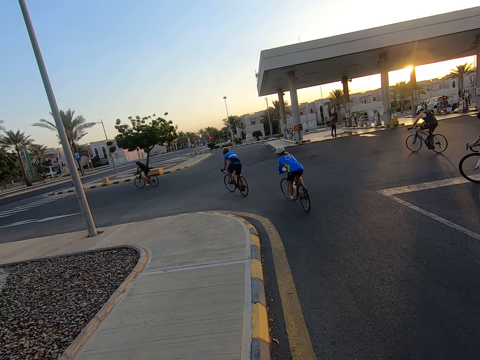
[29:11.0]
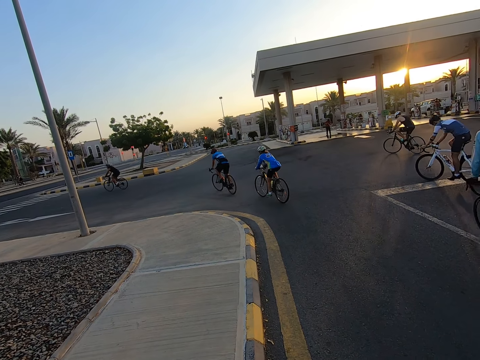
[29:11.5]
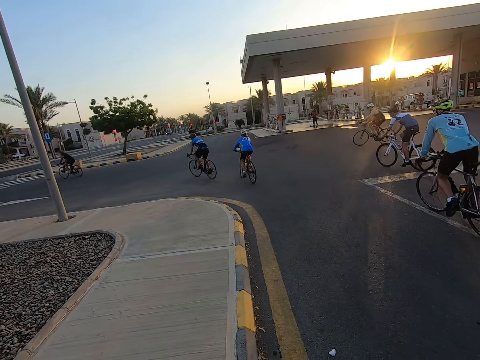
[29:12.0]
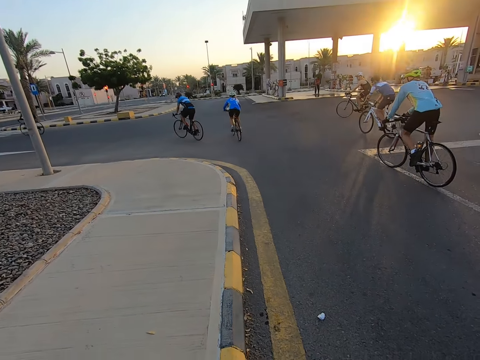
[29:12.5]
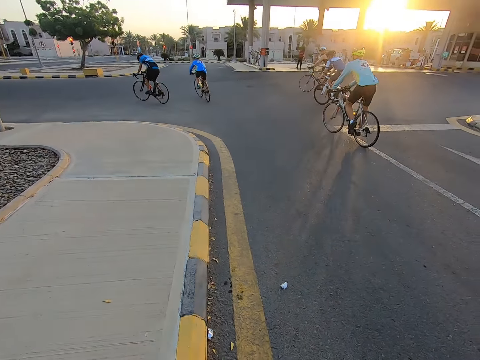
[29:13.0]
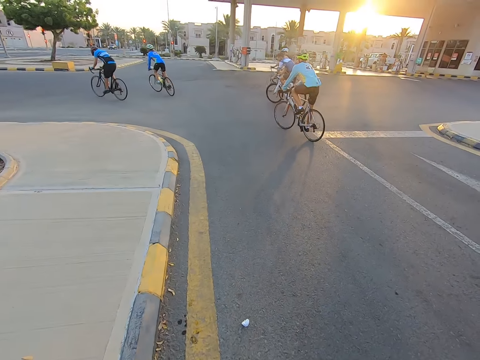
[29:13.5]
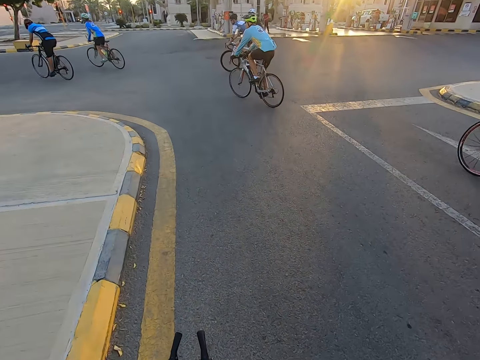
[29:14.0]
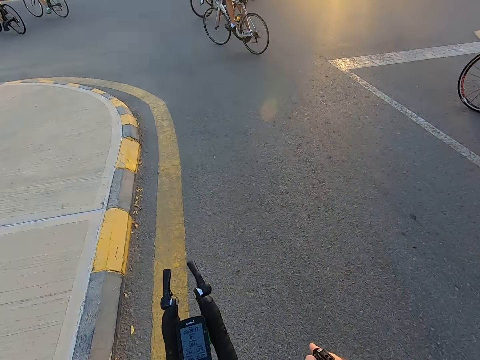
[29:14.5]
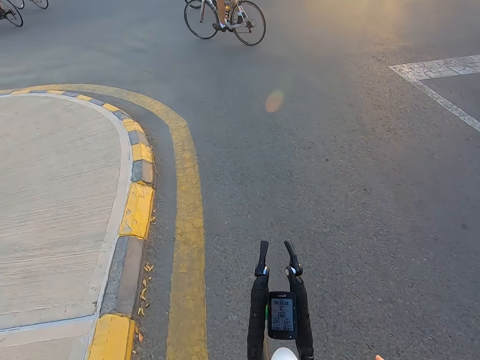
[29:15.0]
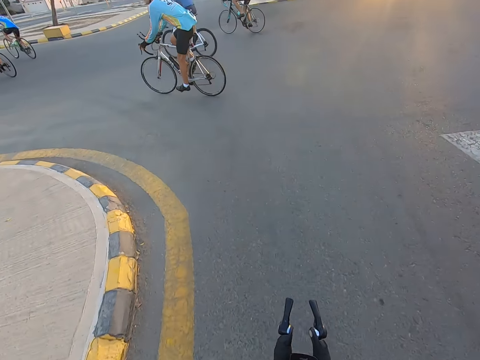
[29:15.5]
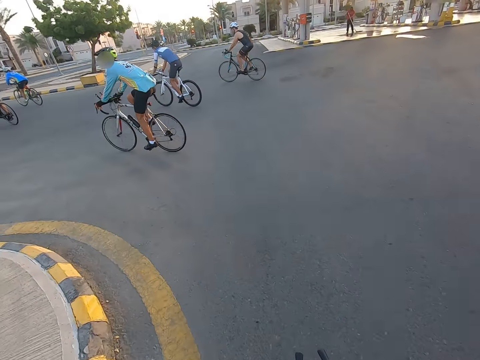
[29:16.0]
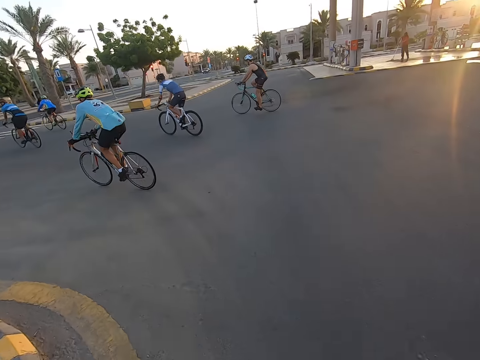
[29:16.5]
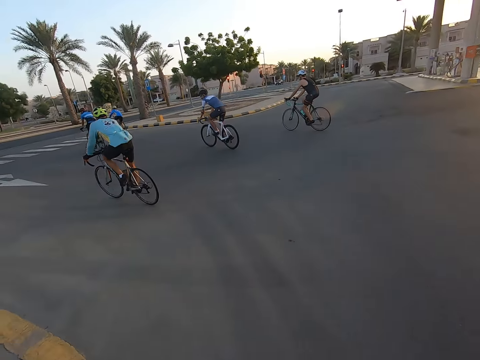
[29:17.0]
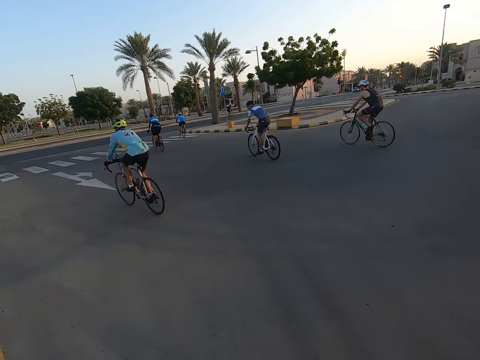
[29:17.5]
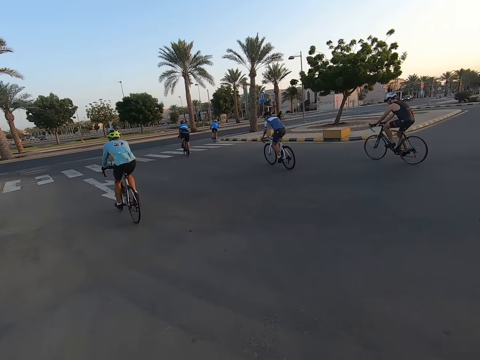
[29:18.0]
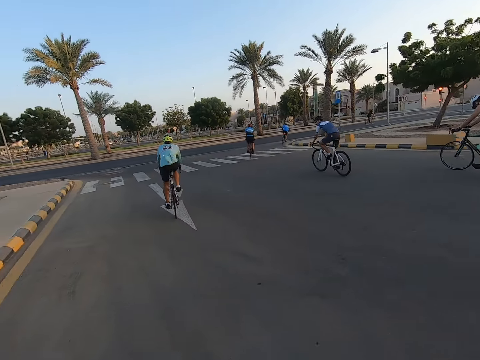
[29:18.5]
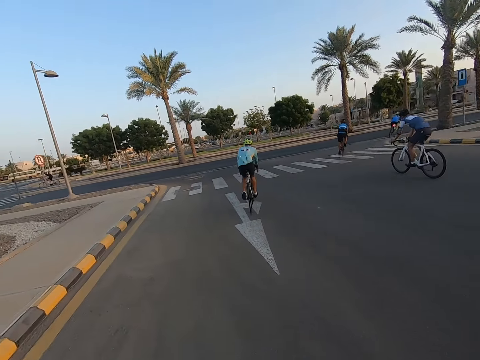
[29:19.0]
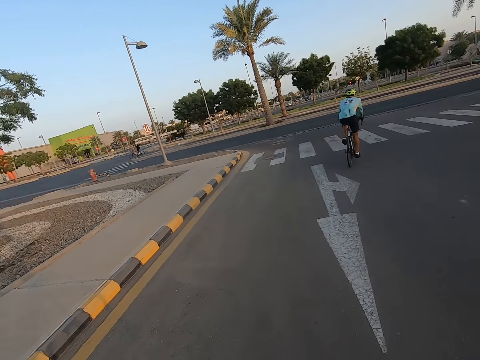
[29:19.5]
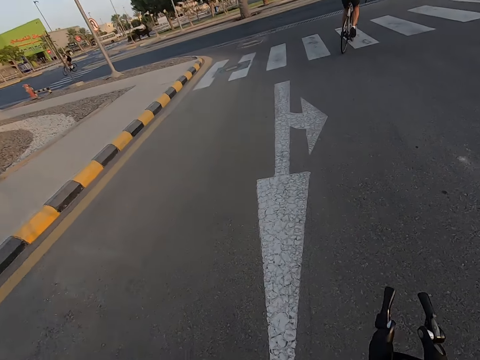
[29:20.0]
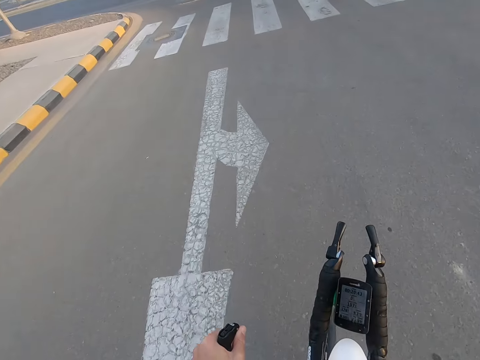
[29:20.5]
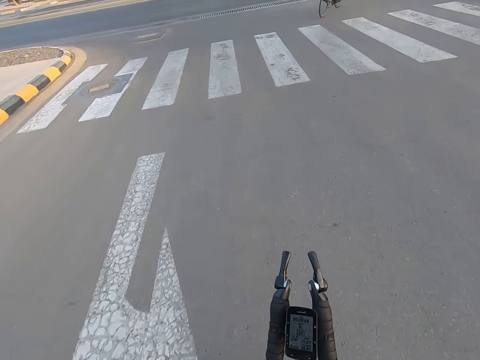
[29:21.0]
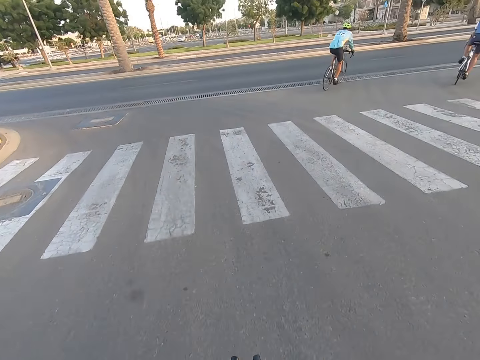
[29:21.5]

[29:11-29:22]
A man rides a bicycle on the road. Another man rides a bicycle on the road. A third man rides a bicycle on the road. The camera wearer rides a bicycle on the road.

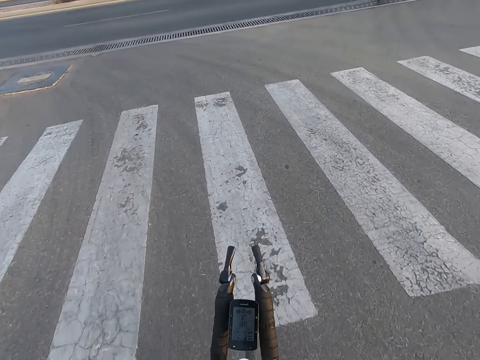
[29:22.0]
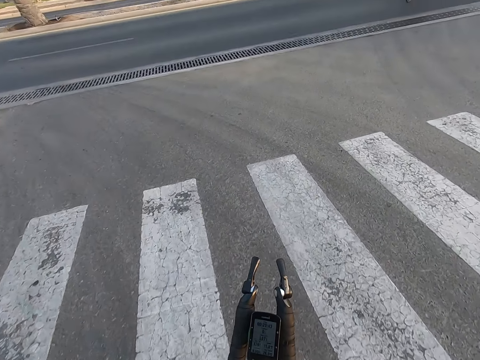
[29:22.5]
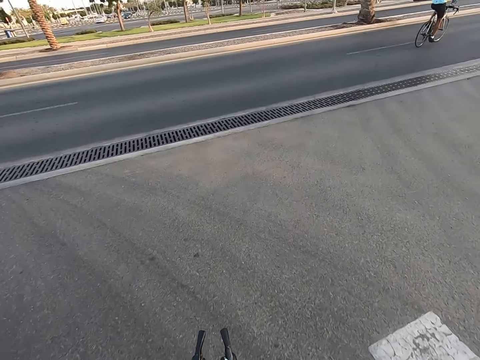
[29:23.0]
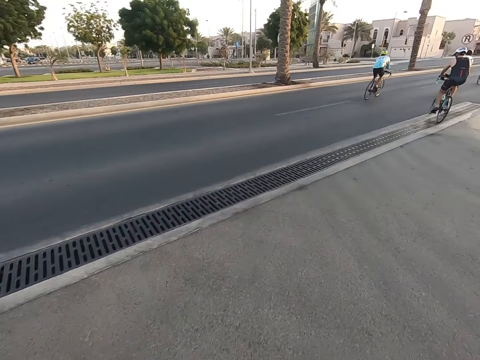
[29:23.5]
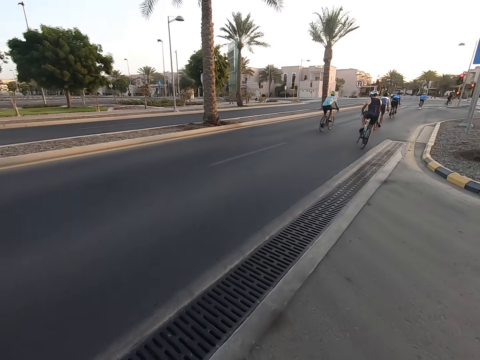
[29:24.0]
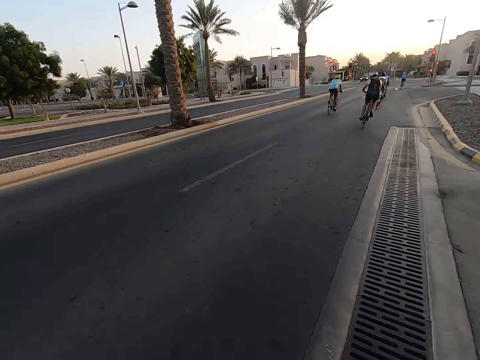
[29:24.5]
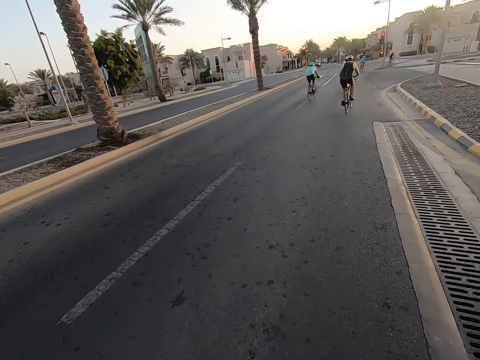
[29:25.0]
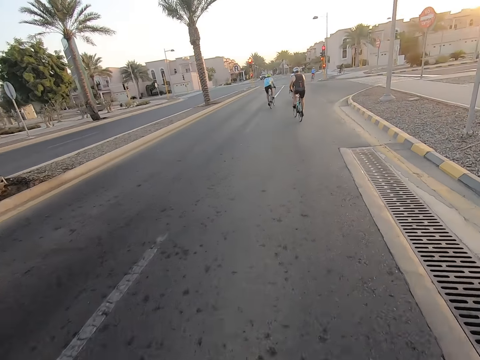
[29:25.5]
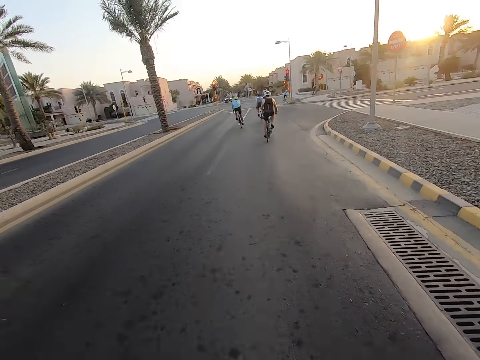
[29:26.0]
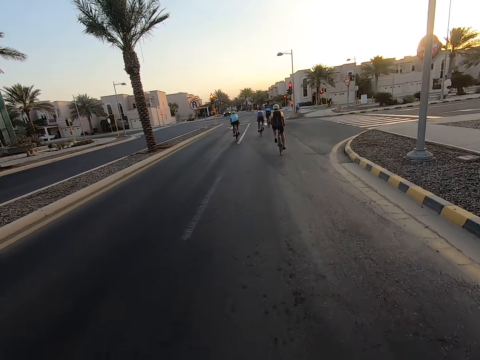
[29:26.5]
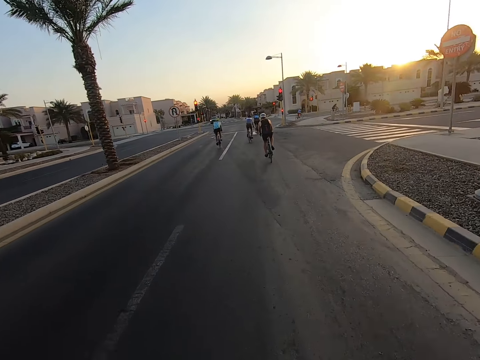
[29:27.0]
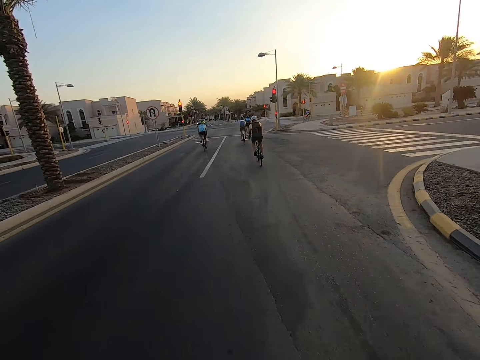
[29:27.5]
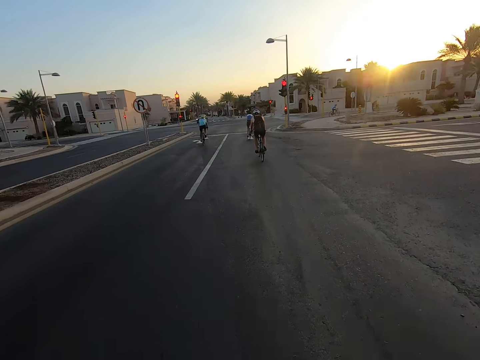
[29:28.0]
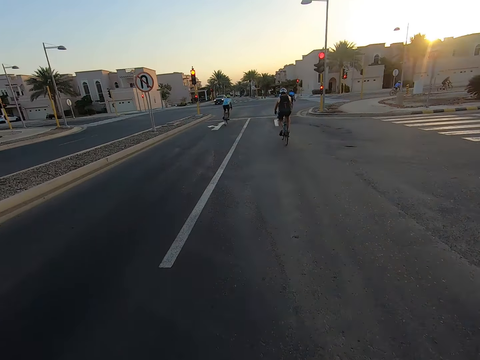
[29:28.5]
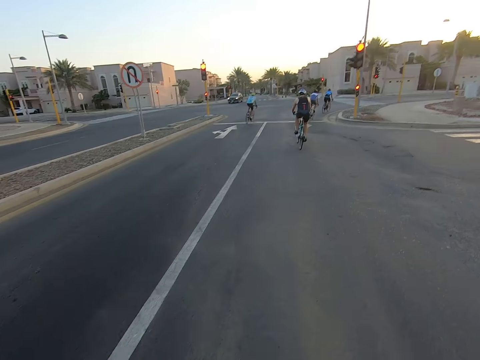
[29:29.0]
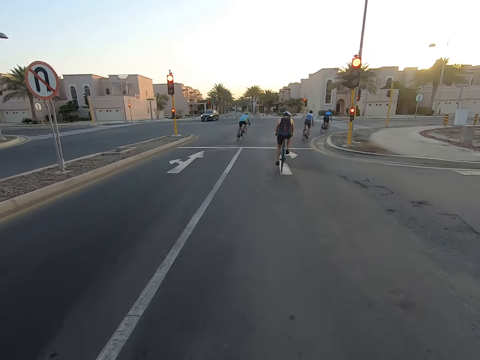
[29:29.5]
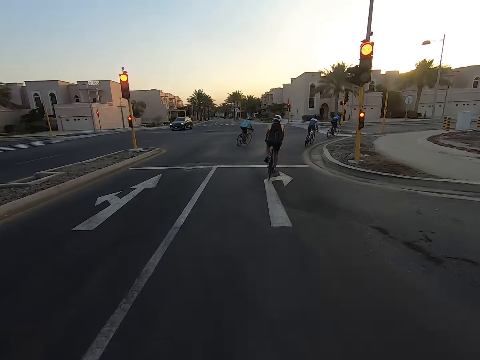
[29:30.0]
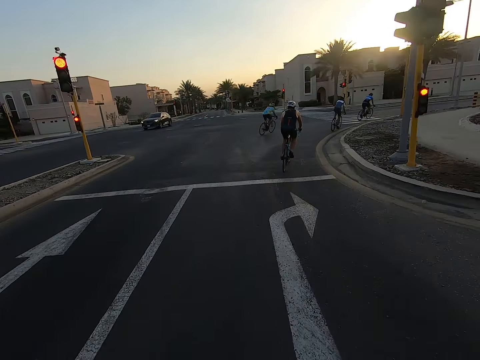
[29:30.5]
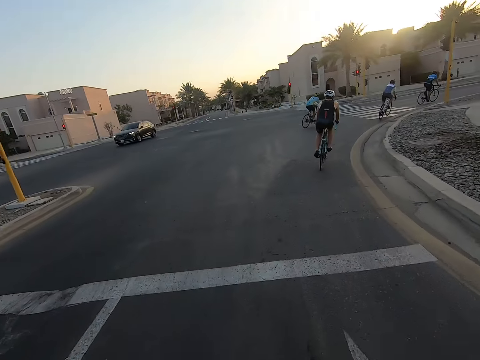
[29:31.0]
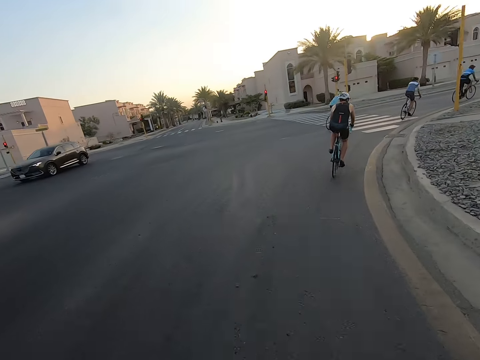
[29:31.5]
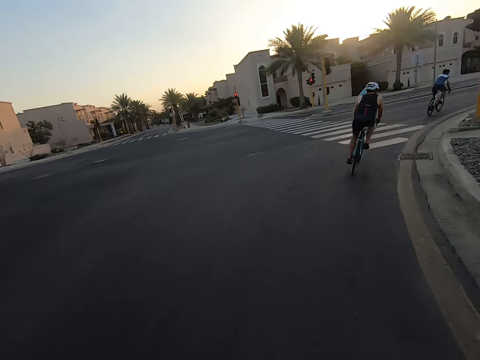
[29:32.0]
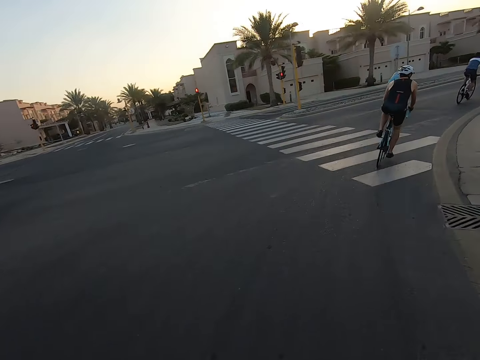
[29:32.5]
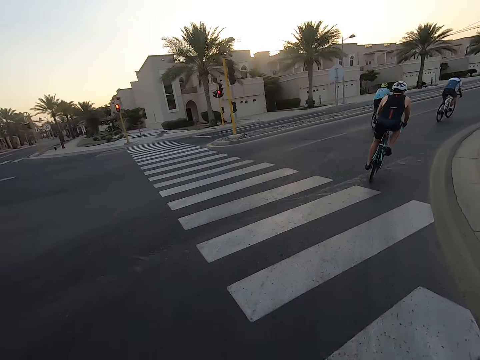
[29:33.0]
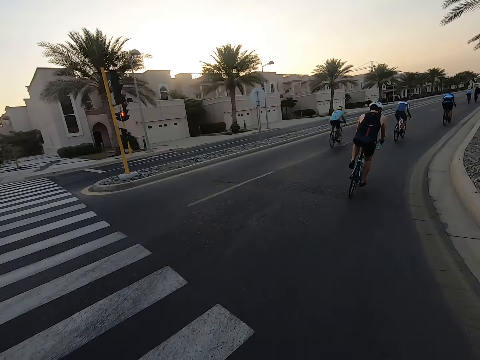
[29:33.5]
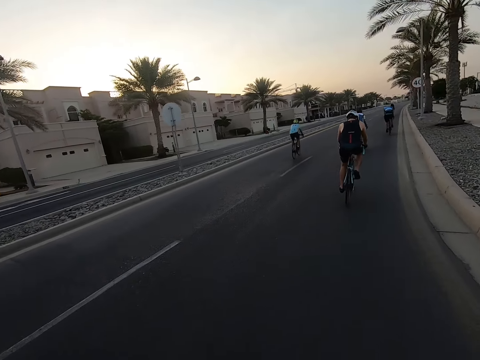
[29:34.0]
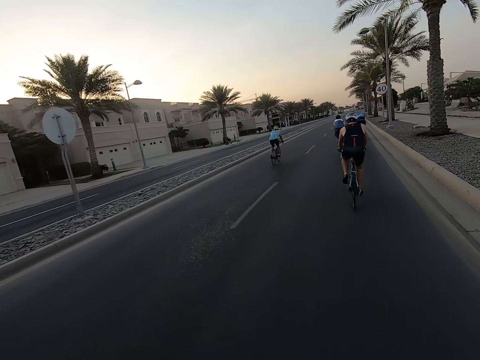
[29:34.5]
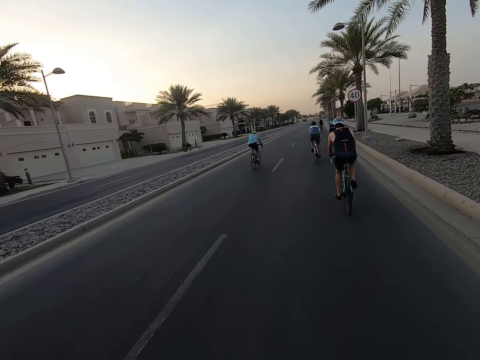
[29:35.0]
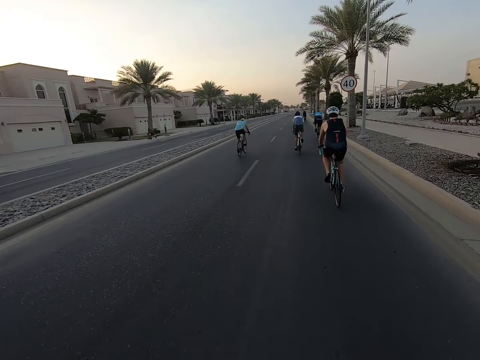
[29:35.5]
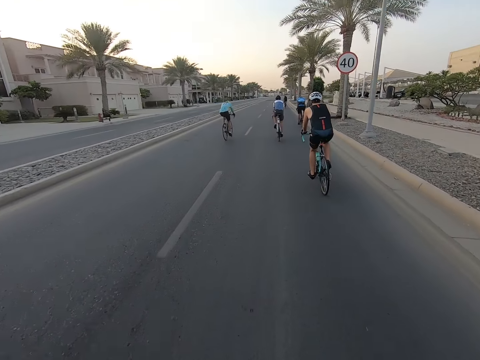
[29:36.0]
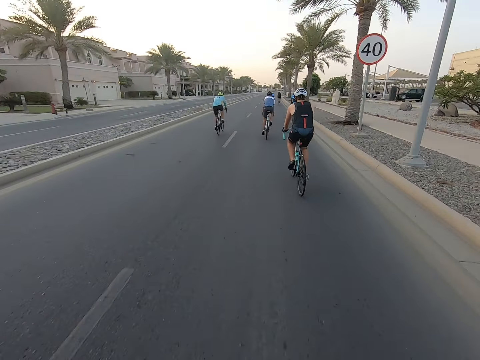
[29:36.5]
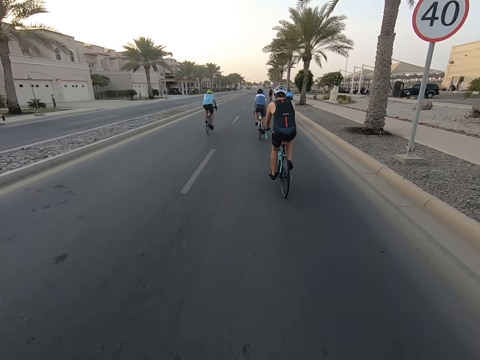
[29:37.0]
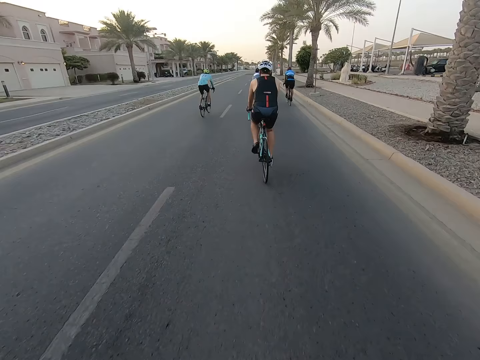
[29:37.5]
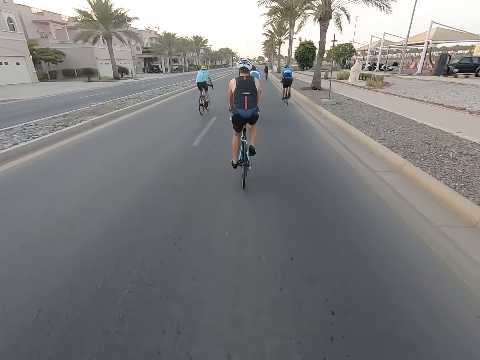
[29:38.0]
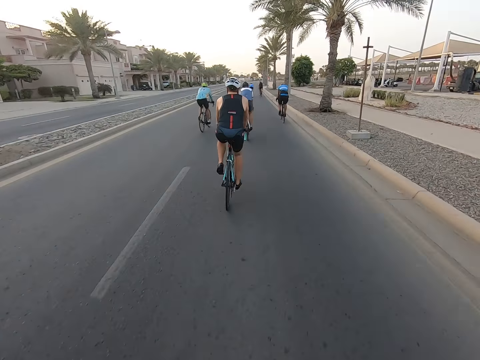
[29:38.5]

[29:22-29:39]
The camera wearer turns right on the road with a bicycle. They turn right on the road with the bicycle again.
